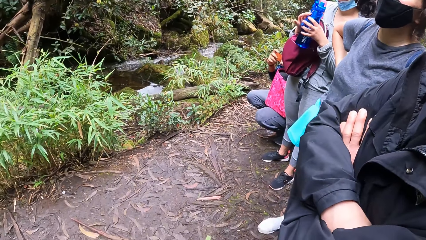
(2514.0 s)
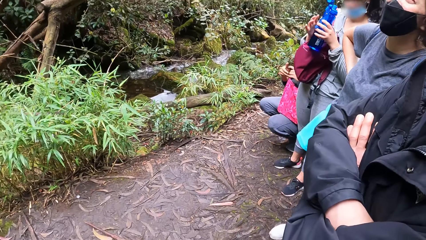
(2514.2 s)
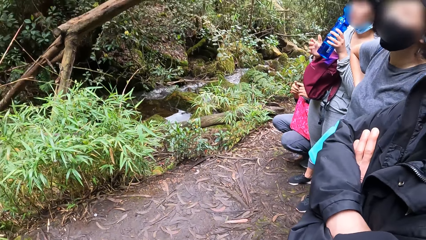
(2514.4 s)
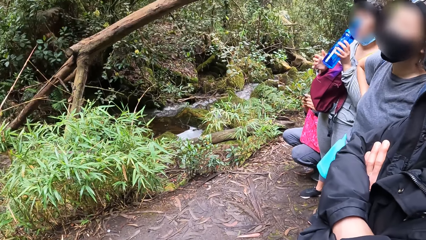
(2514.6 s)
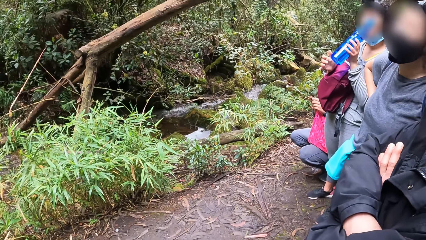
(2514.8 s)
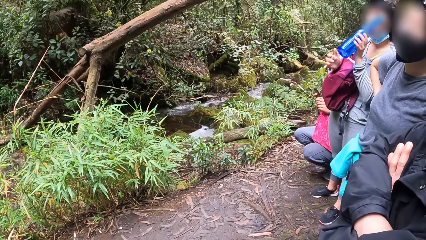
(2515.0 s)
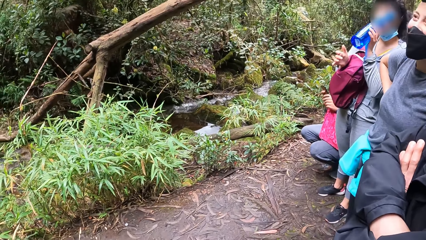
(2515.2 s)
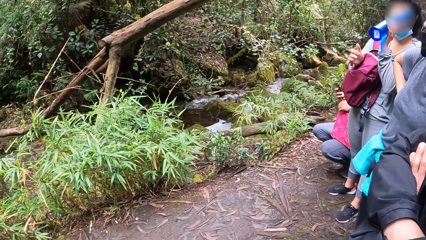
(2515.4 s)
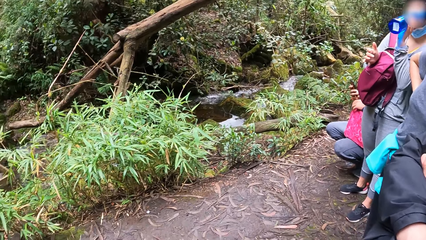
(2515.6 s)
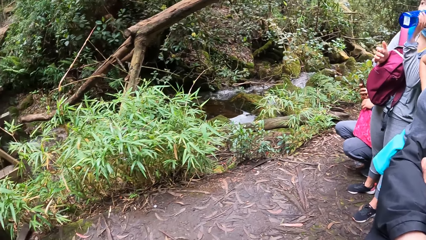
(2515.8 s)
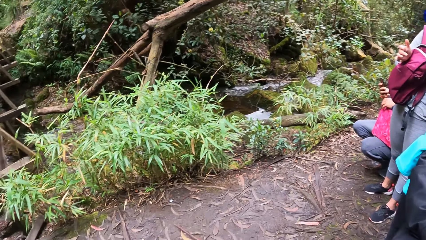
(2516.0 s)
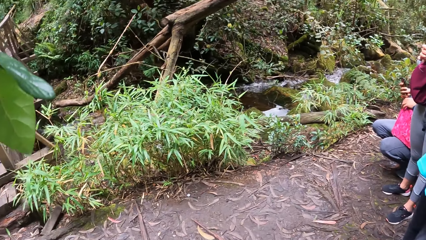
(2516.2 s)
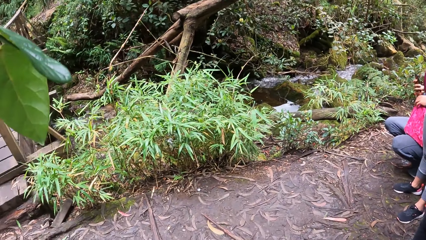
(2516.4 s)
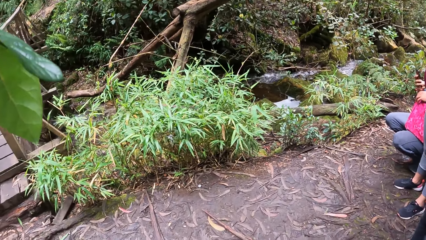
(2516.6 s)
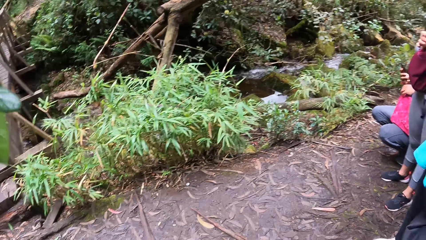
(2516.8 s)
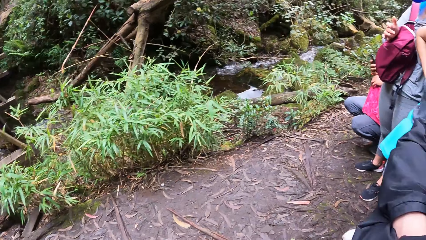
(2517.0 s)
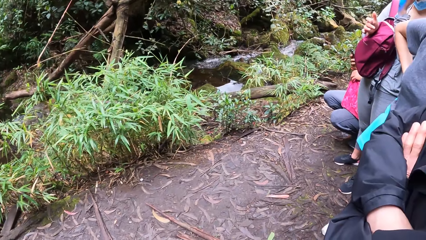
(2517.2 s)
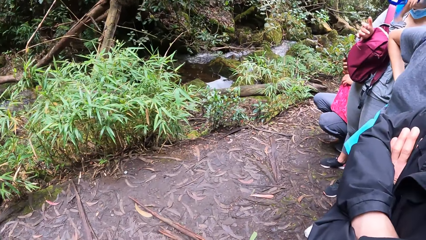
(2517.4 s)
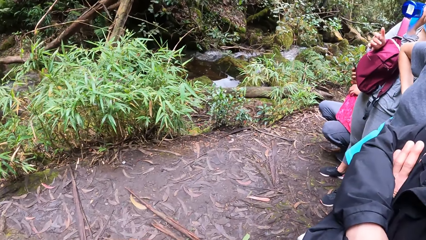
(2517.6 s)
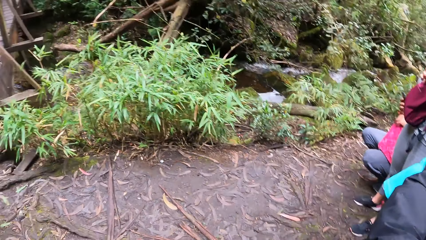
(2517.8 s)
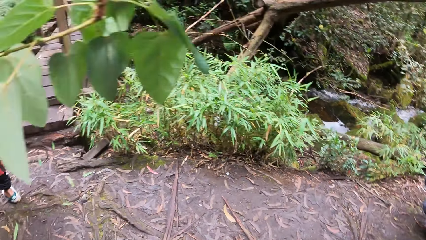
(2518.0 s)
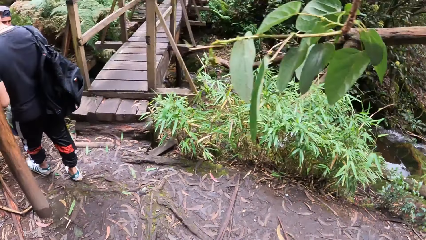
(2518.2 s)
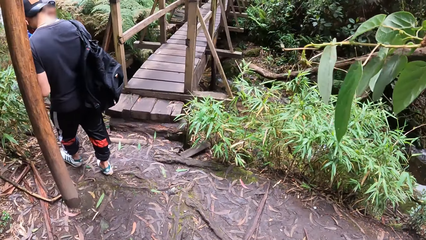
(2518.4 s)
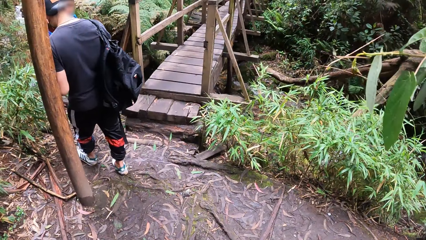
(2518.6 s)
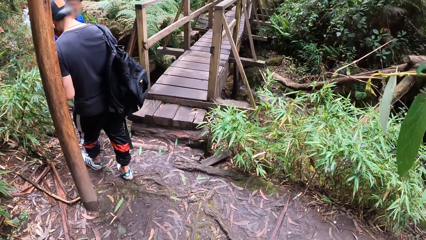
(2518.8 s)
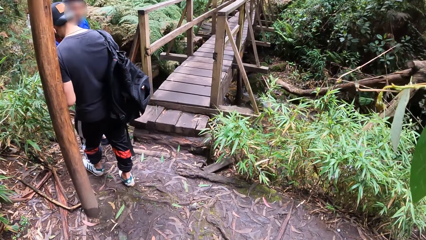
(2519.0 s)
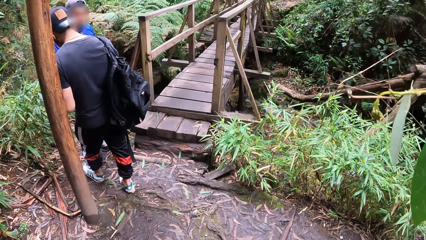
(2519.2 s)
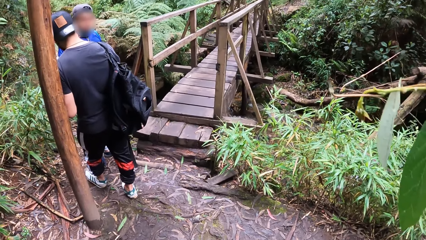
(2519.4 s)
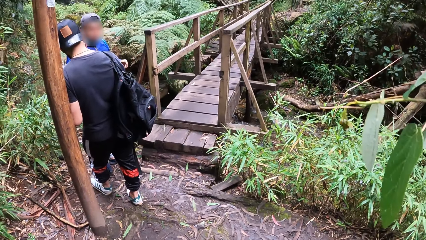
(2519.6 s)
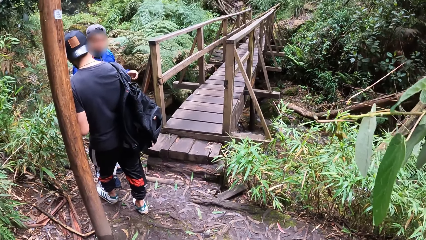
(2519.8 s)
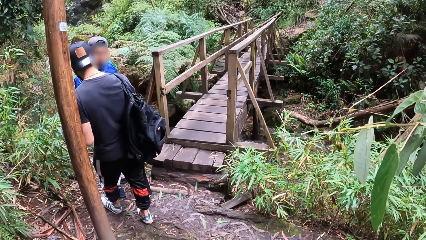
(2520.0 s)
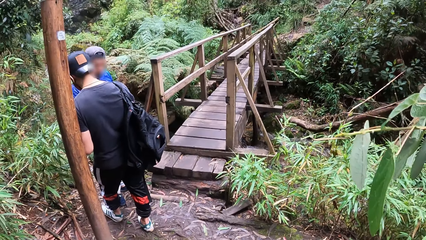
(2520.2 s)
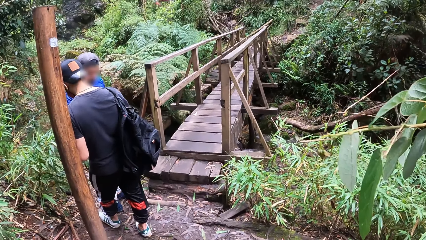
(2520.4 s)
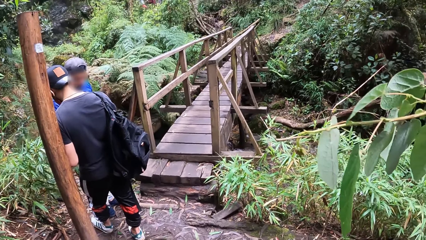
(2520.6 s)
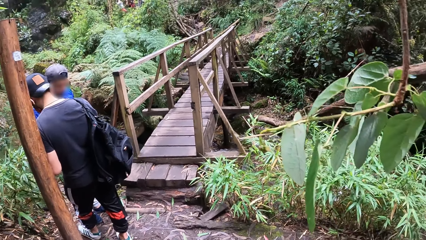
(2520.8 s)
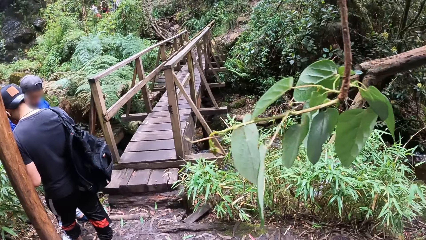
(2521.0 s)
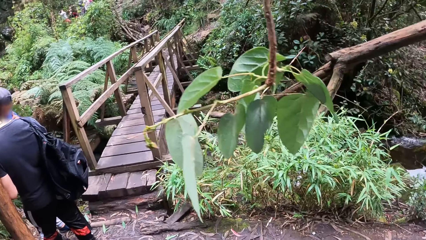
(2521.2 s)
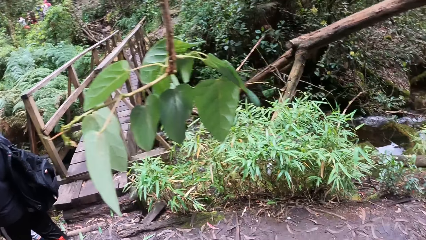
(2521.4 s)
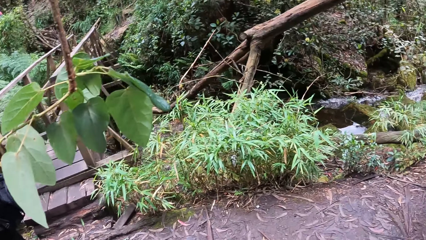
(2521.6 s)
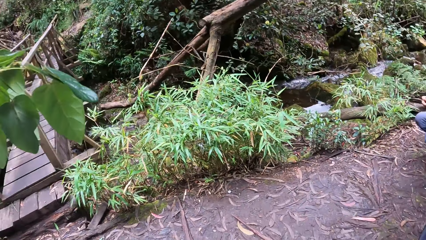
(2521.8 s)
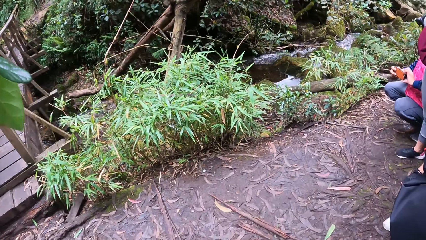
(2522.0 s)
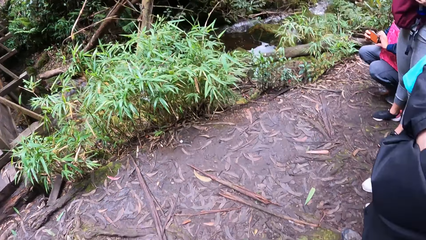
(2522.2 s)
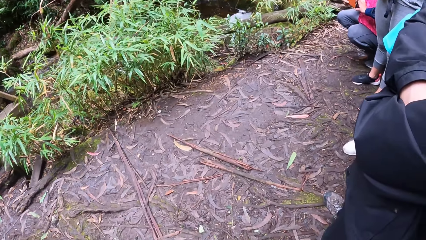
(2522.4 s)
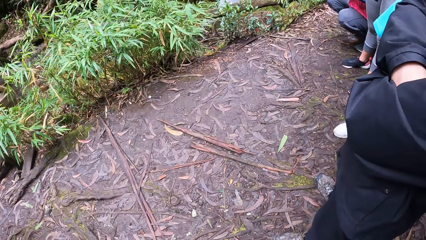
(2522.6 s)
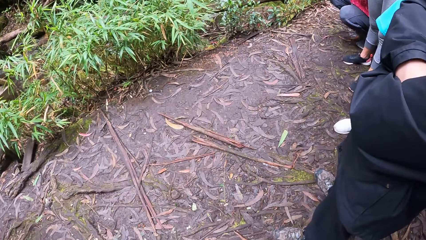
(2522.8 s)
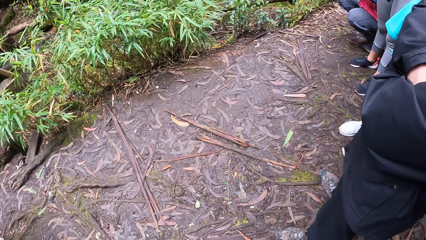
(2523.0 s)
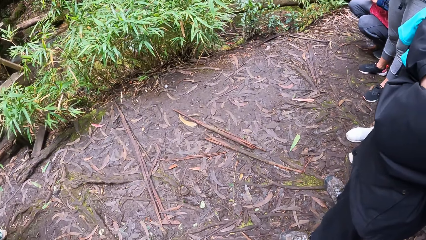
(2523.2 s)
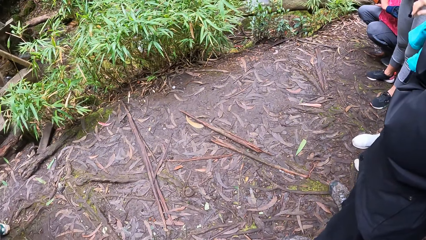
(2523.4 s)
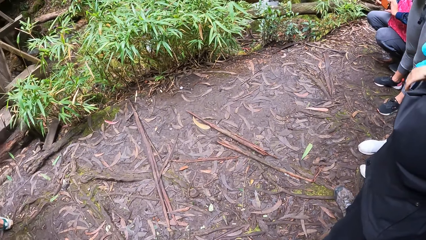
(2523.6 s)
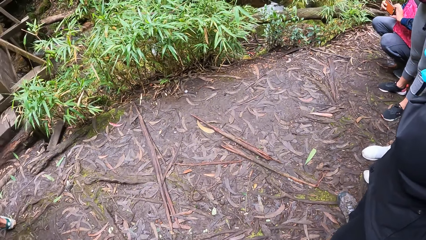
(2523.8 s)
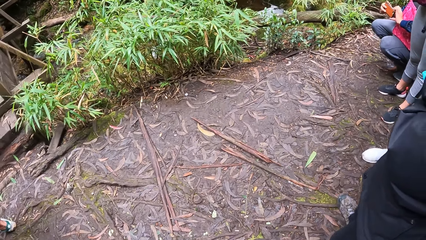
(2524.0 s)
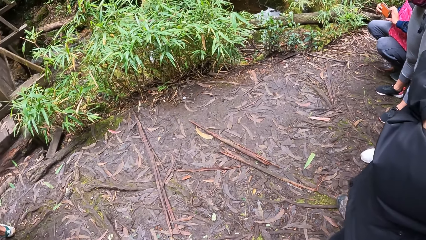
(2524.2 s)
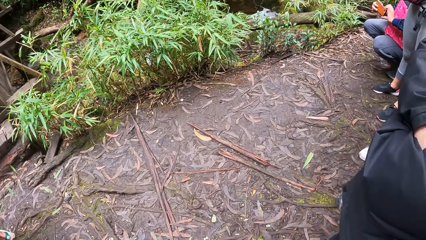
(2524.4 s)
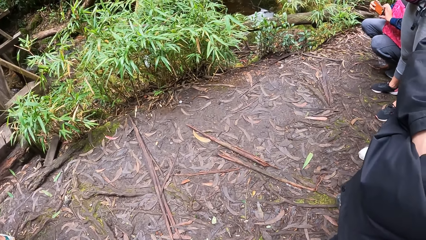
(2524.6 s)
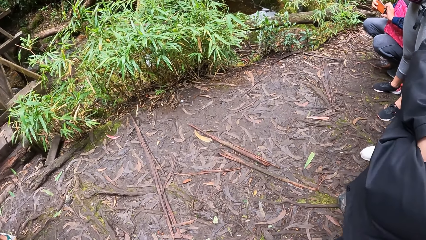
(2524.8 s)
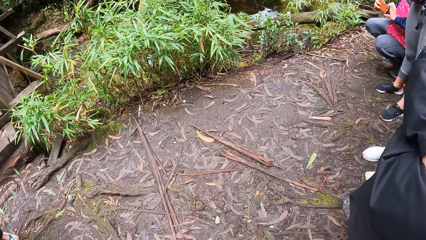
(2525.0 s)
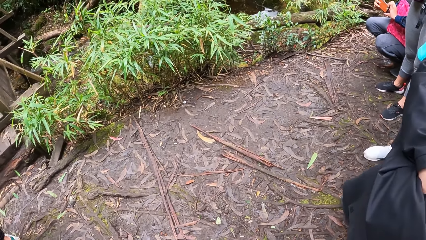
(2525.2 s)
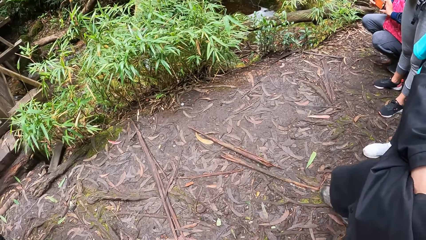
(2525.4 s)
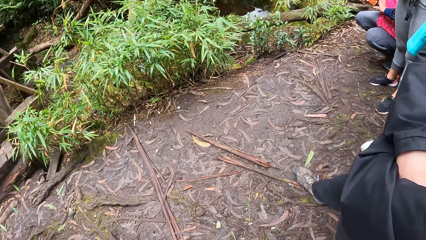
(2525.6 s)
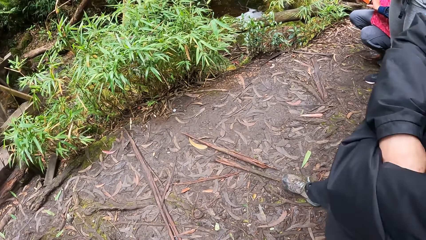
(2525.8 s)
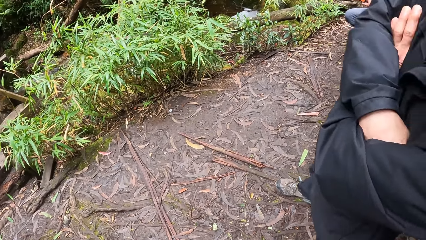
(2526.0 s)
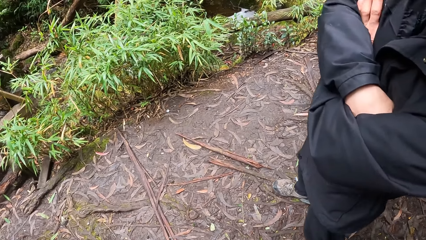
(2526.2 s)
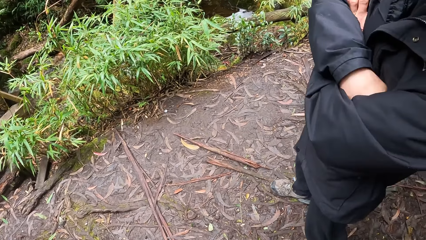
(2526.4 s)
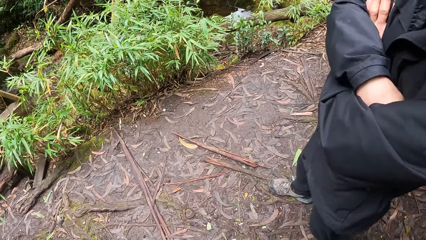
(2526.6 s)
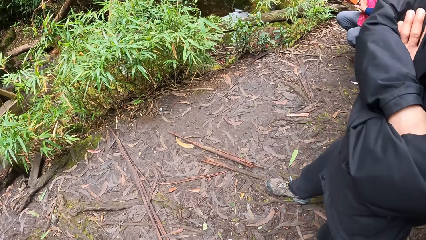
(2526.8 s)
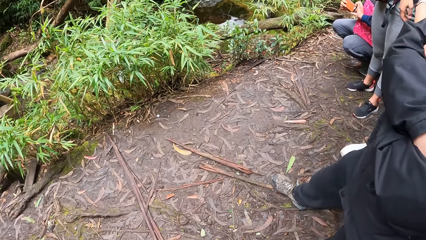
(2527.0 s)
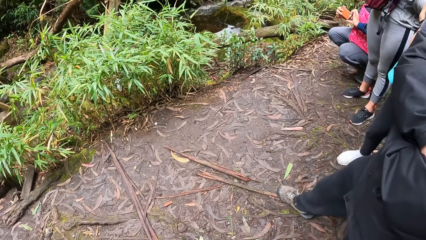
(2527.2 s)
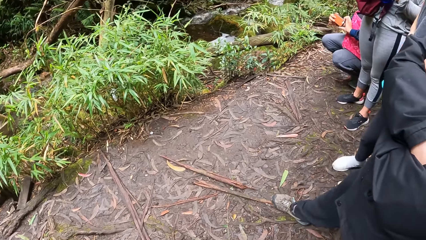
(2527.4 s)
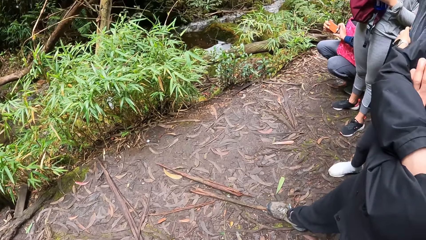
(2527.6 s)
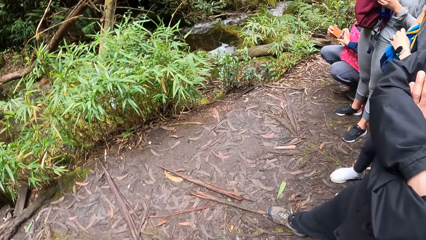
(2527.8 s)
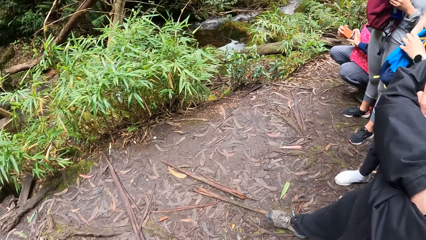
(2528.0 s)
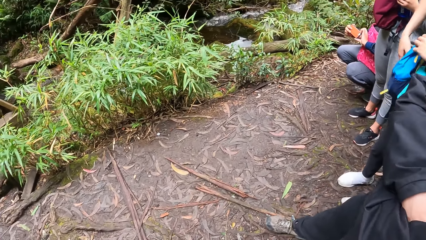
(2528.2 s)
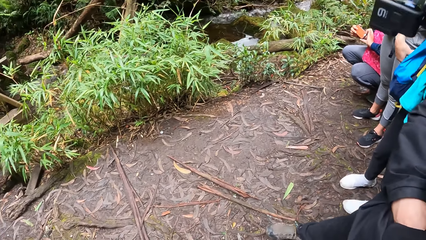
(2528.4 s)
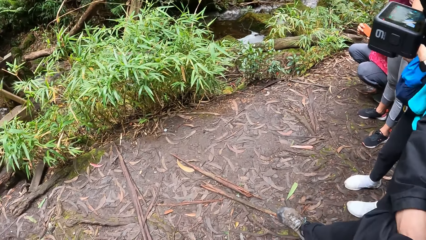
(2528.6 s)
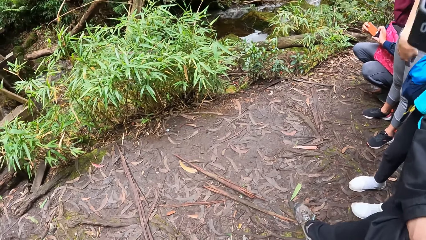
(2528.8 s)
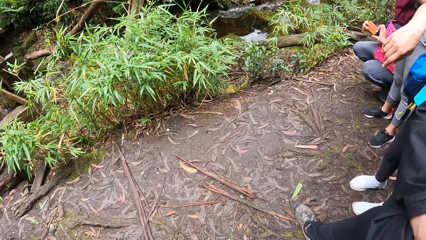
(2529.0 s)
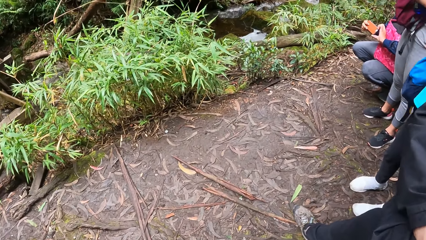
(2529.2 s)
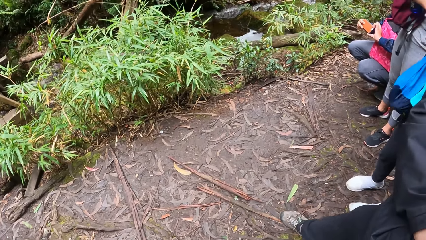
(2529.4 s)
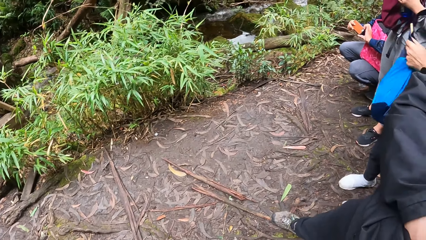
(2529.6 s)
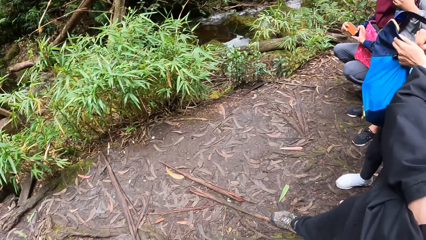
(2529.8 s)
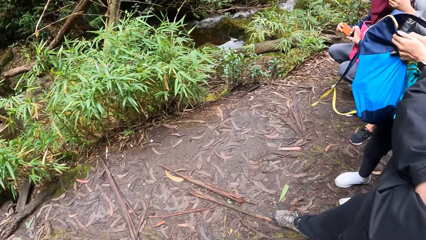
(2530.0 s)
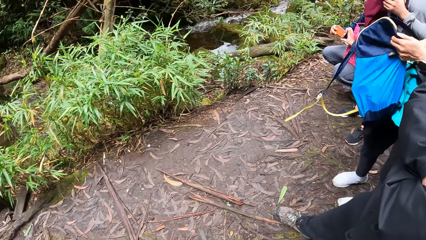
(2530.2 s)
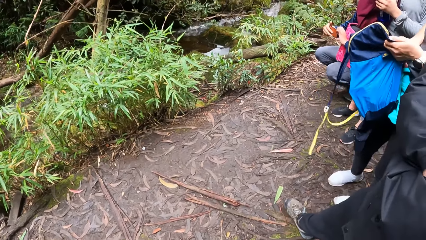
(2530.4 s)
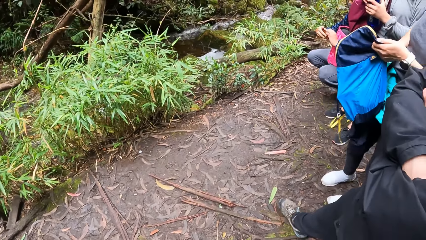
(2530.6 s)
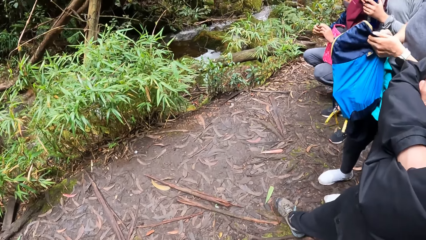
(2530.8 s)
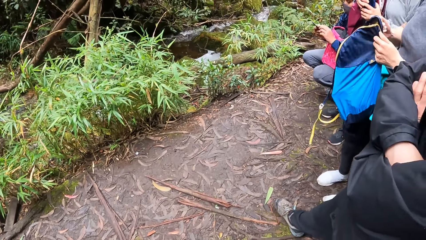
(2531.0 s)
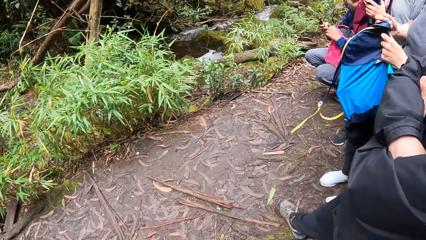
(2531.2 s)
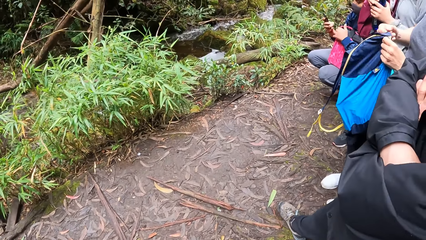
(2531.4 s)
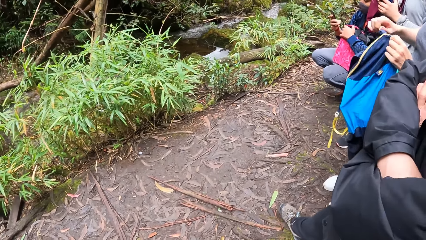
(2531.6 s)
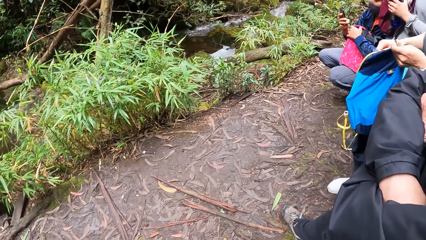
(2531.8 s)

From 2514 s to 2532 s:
A person holds a water bottle. The person drinks water from the water bottle. The camera wearer turns around. Another person makes a step. The other person moves in the forest. A third person holds a bag.
